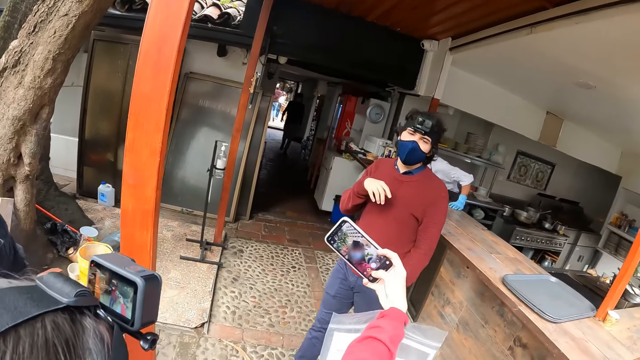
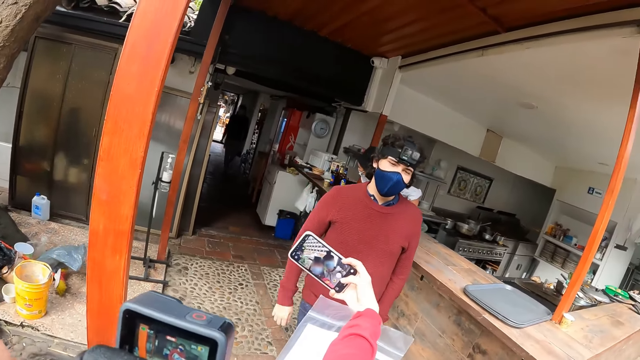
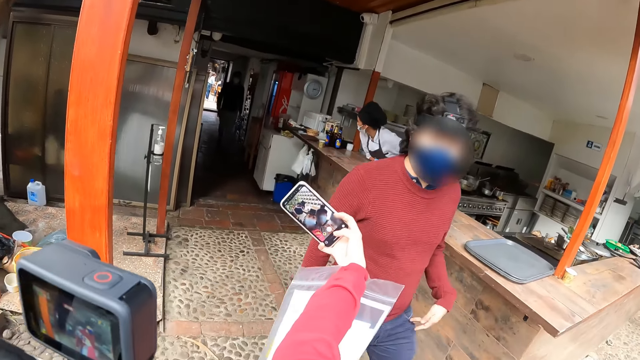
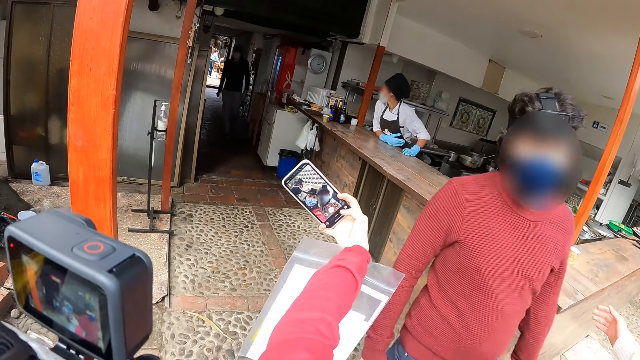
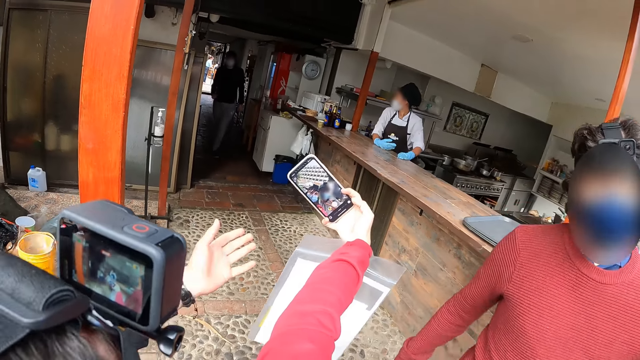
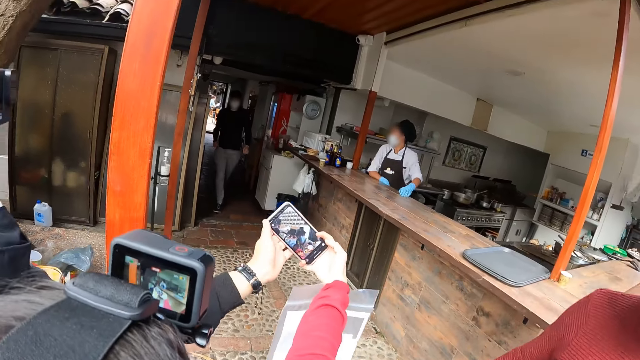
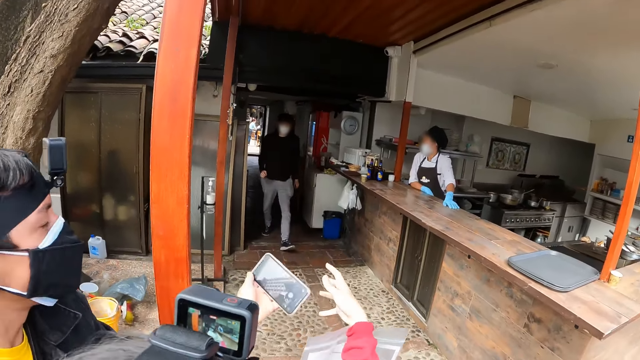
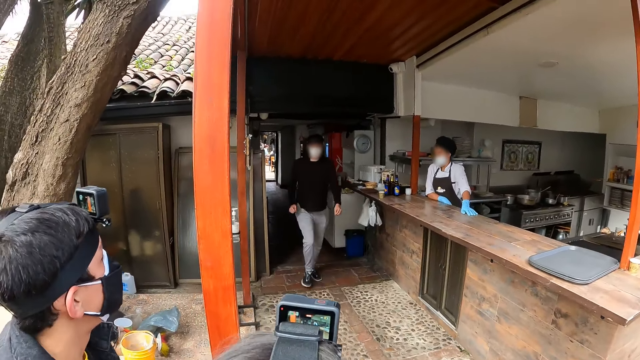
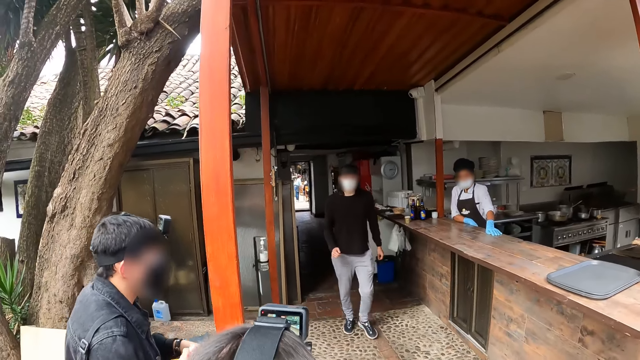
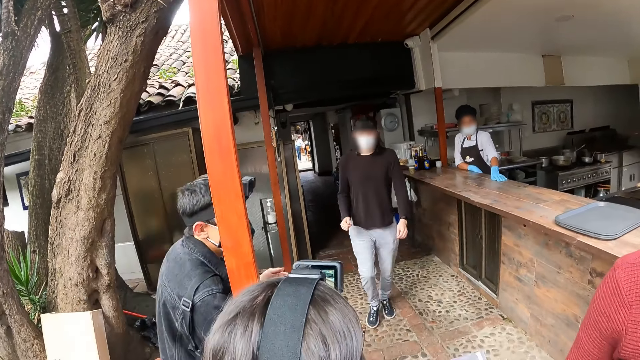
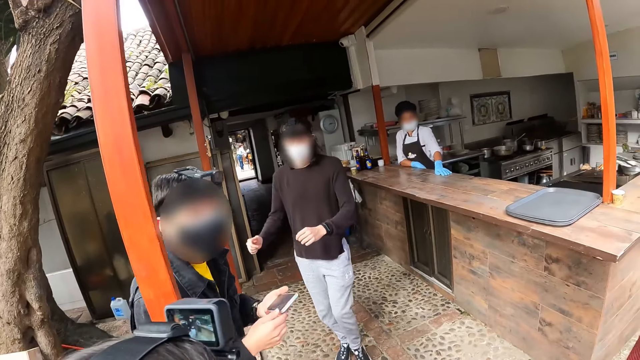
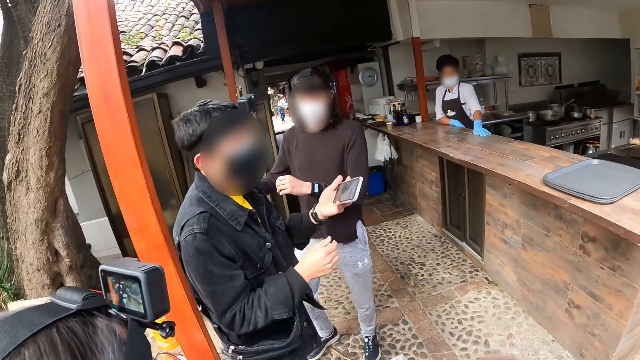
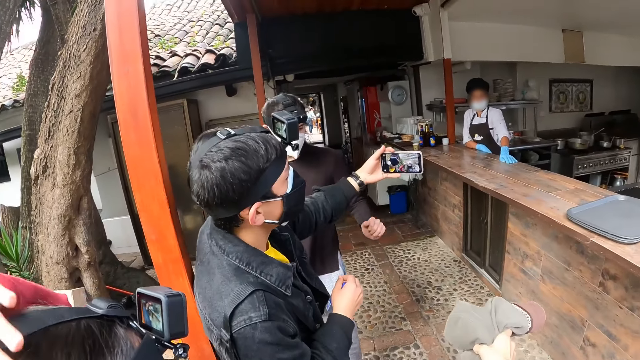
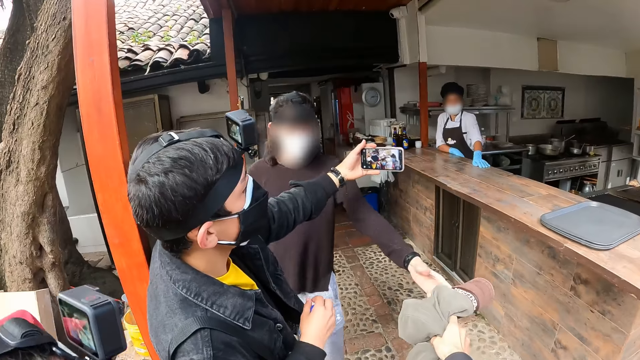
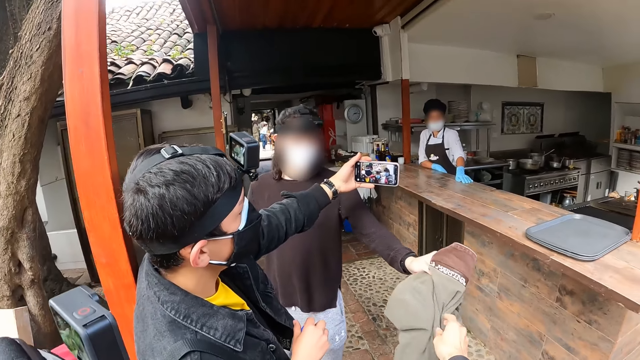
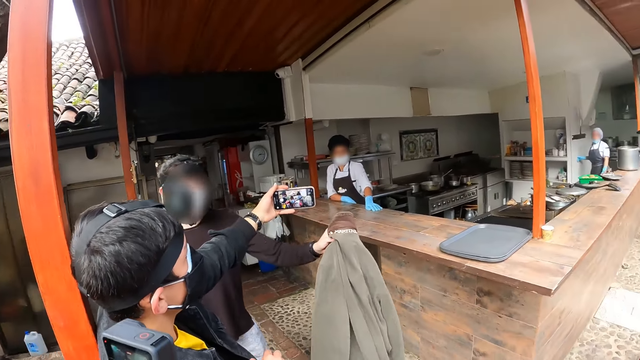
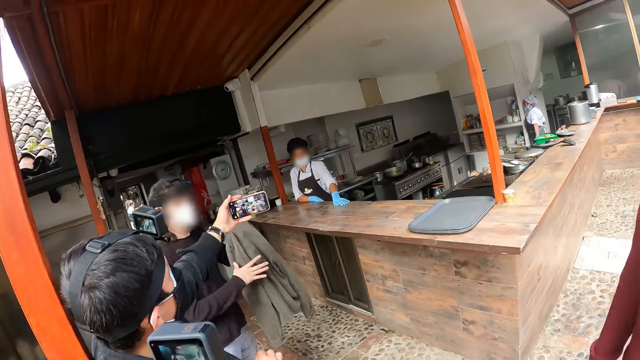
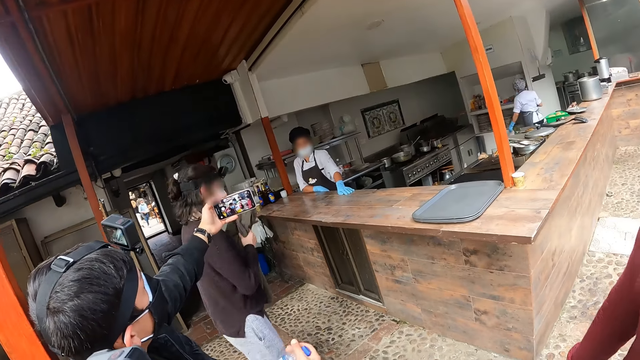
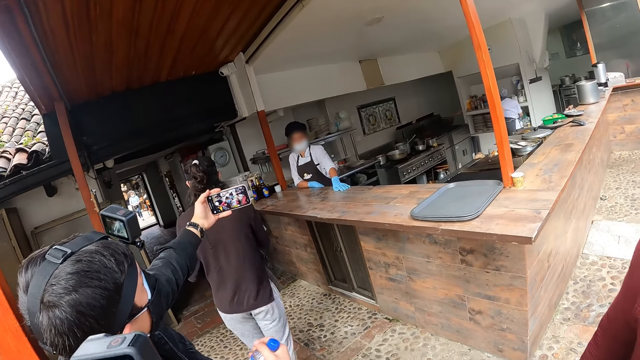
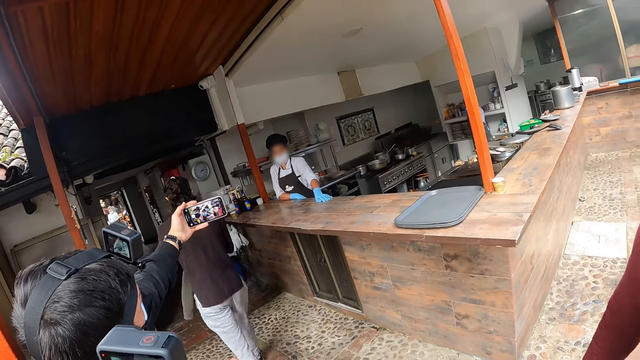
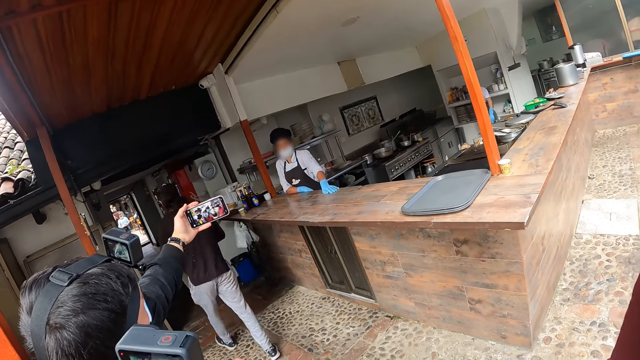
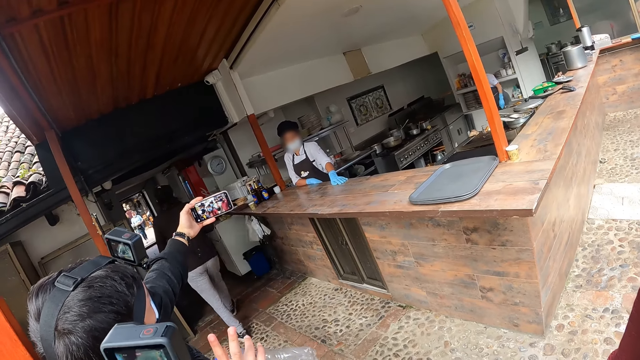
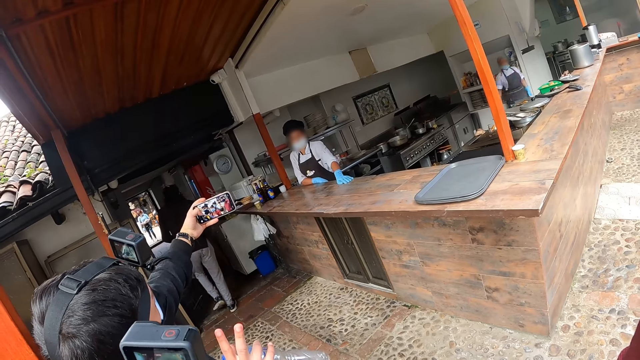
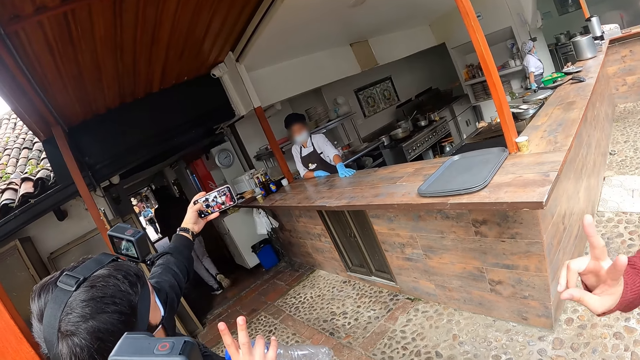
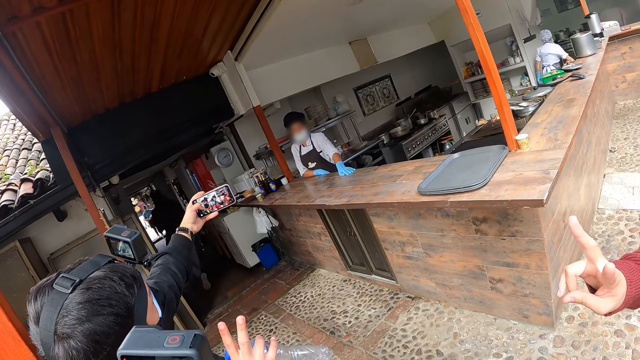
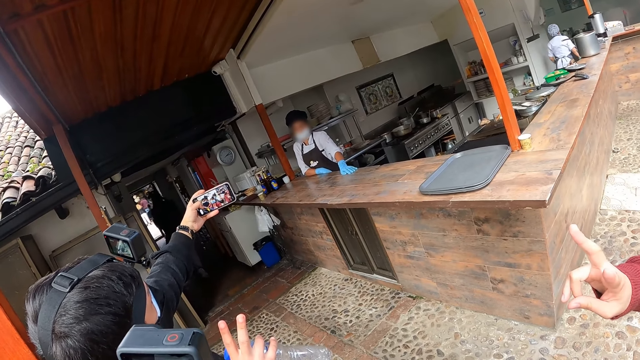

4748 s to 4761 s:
The camera wearer takes a selfie with a lady. They look ahead. A man takes a selfie of another man, a woman, a third man and the camera wearer. The camera wearer takes a selfie with other people.

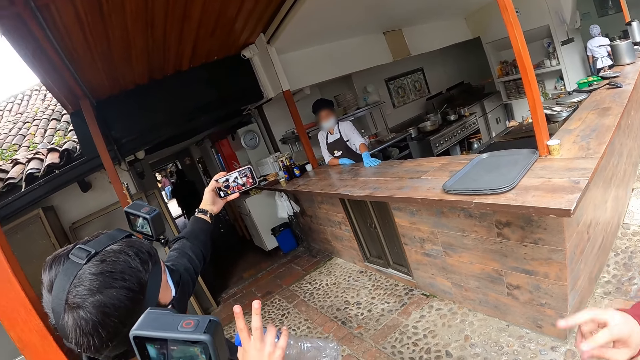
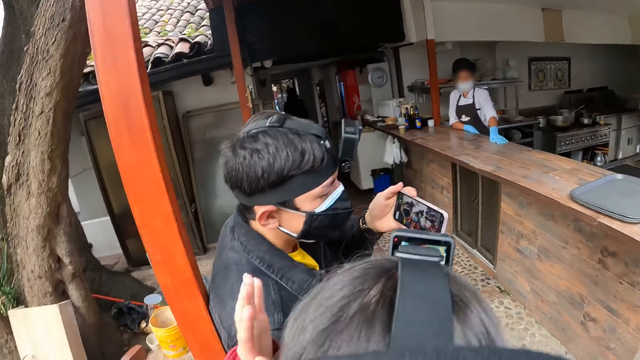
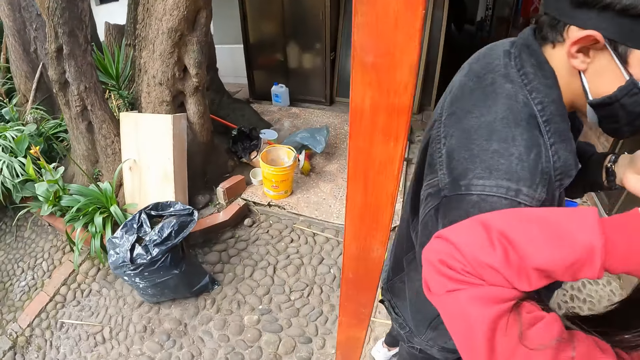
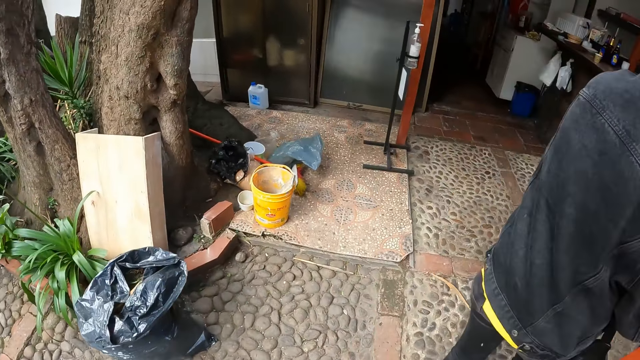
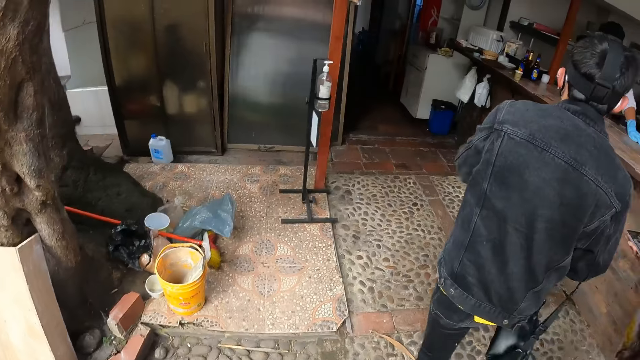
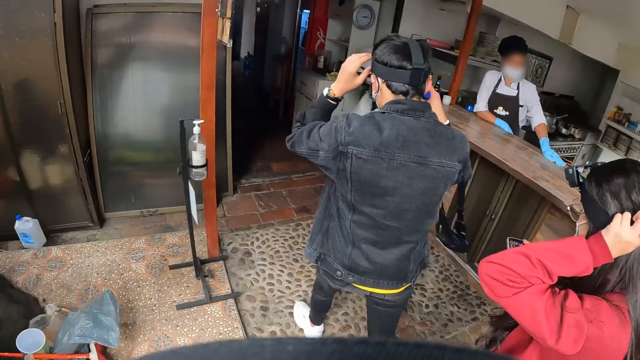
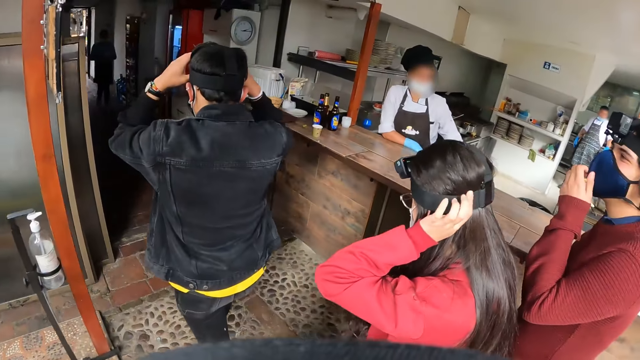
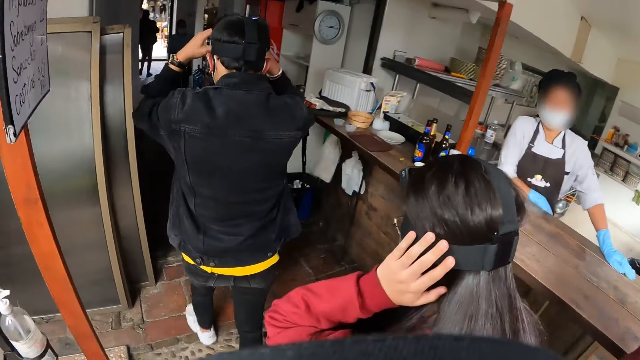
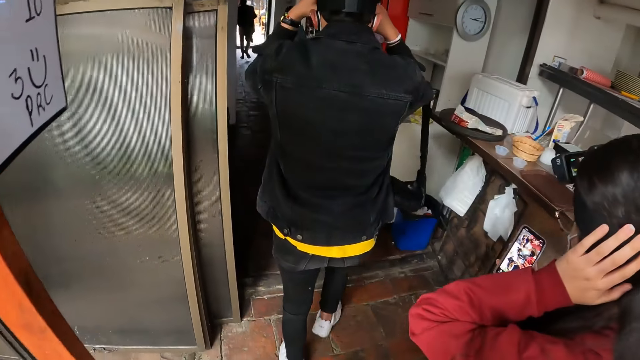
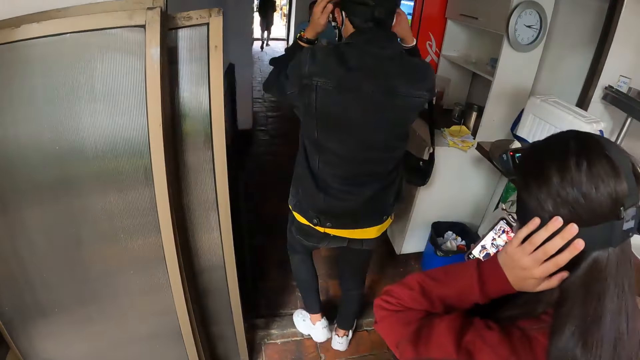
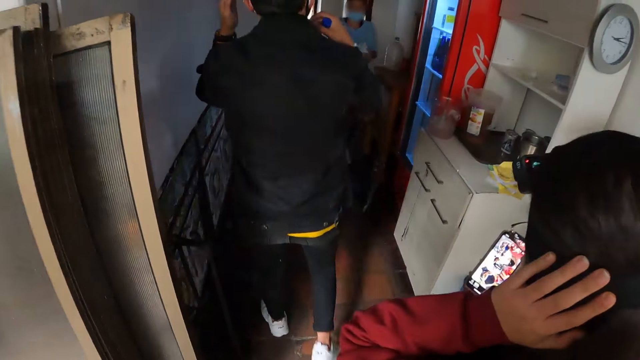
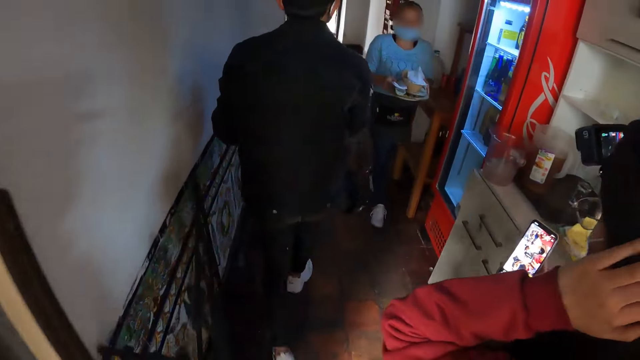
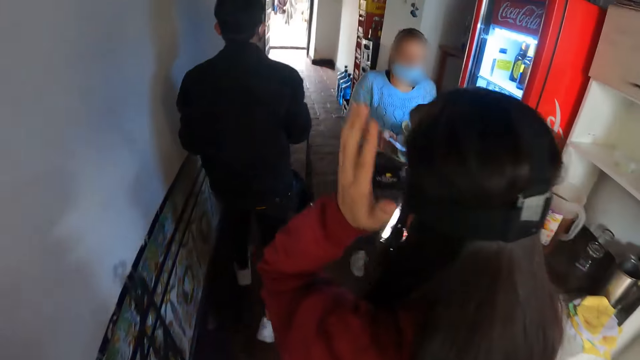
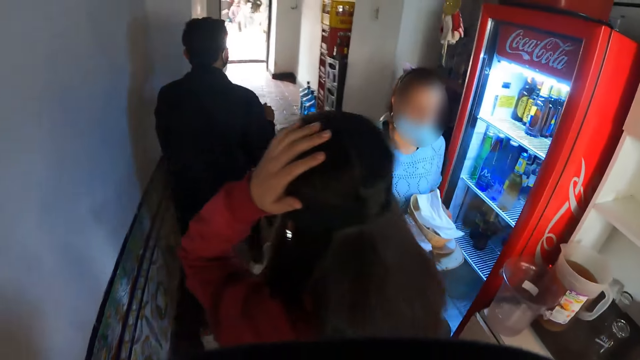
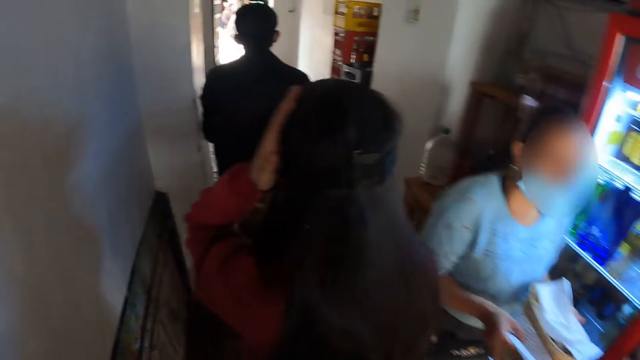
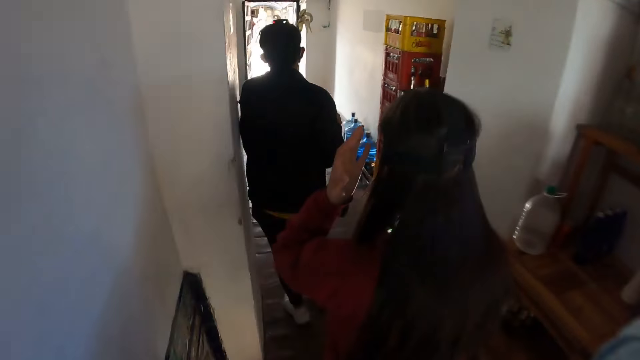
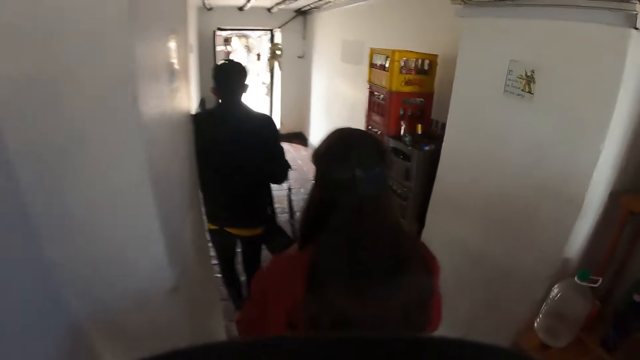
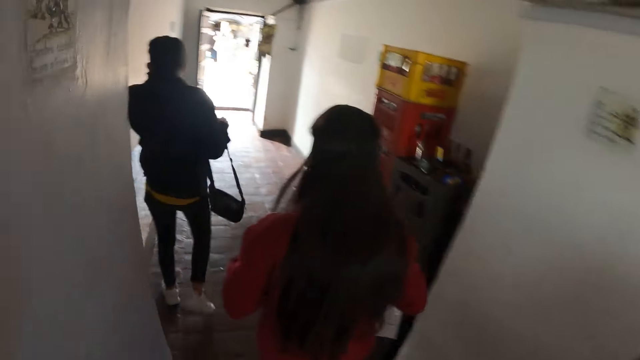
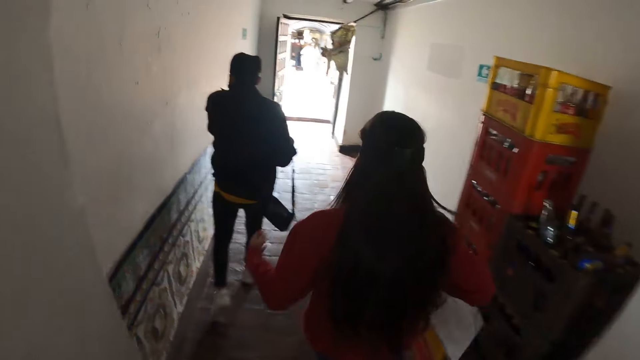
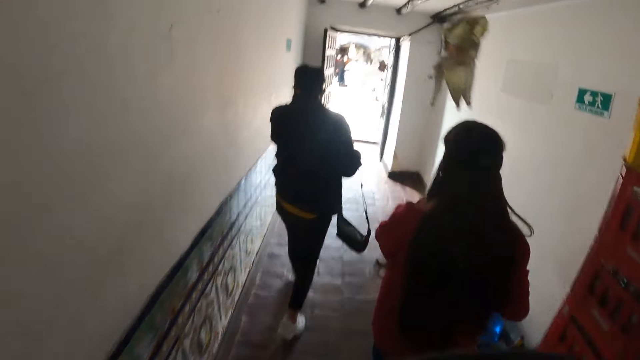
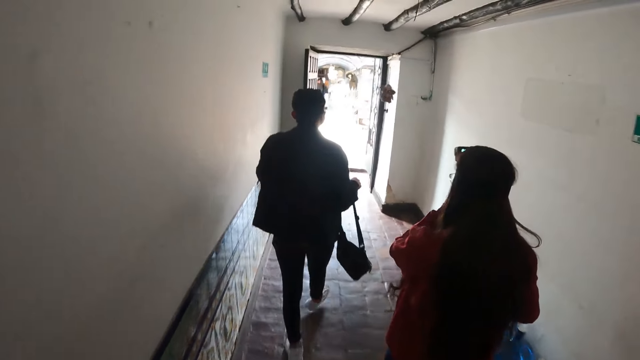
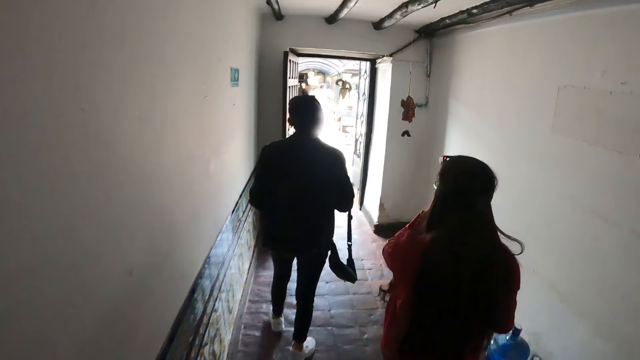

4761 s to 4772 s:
The camera wearer, a man, a woman, and two other men walk out of the building.
